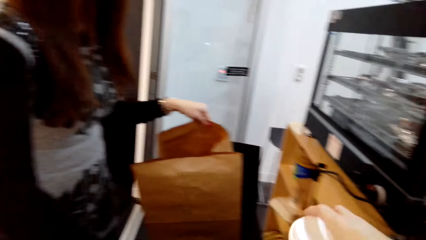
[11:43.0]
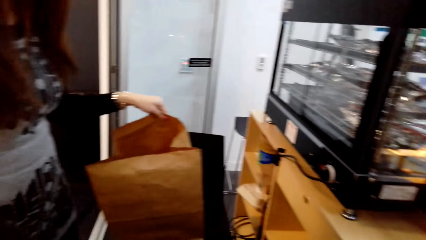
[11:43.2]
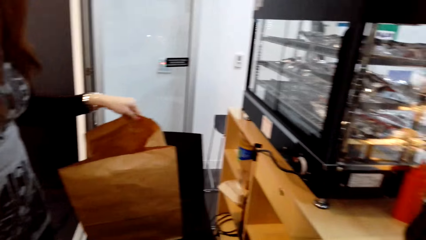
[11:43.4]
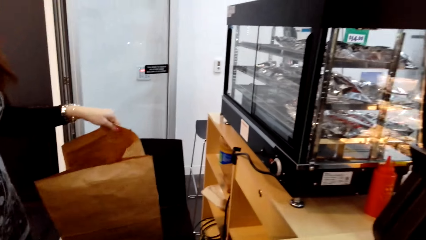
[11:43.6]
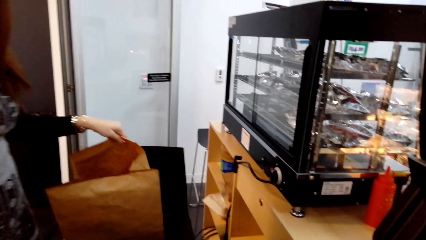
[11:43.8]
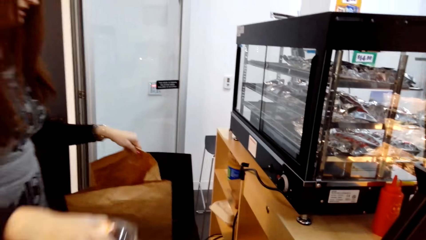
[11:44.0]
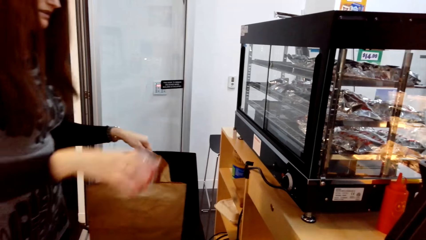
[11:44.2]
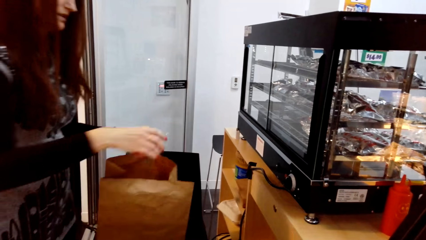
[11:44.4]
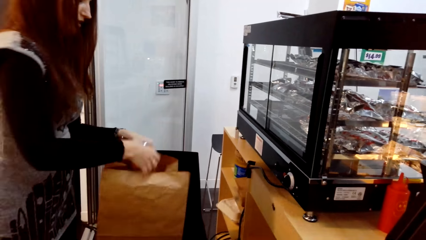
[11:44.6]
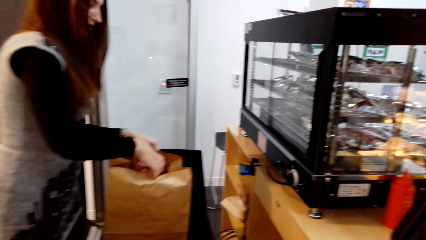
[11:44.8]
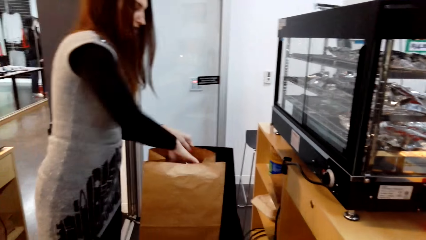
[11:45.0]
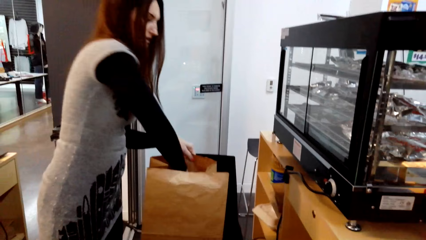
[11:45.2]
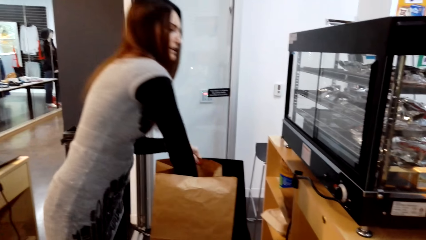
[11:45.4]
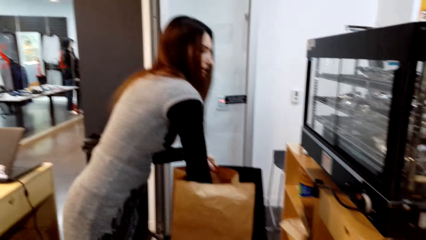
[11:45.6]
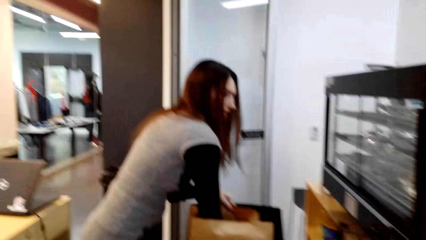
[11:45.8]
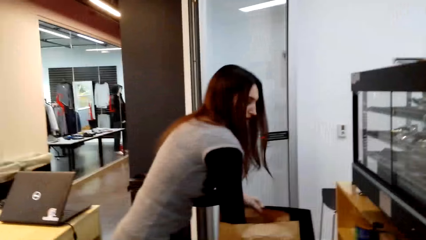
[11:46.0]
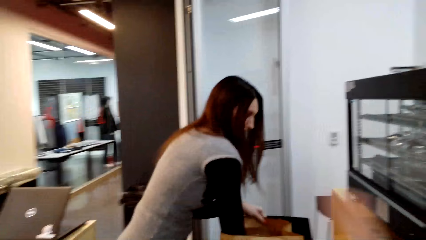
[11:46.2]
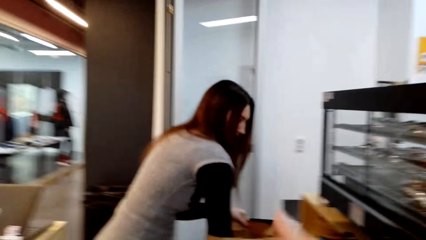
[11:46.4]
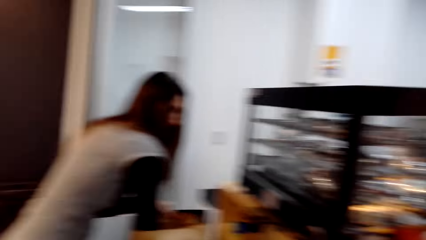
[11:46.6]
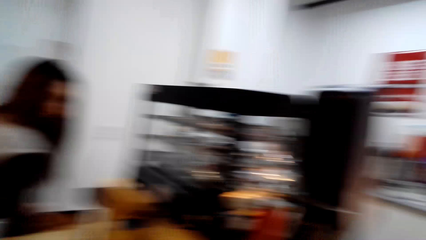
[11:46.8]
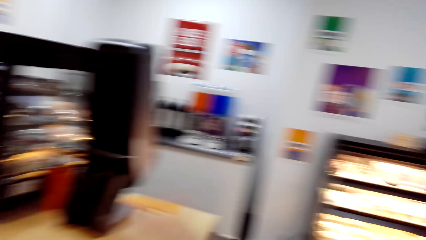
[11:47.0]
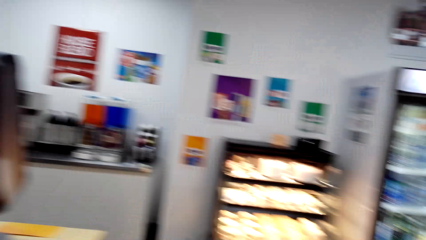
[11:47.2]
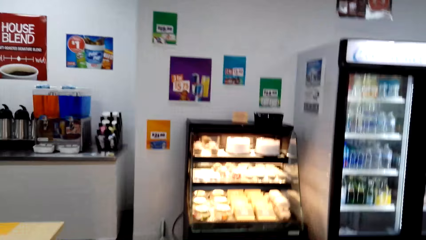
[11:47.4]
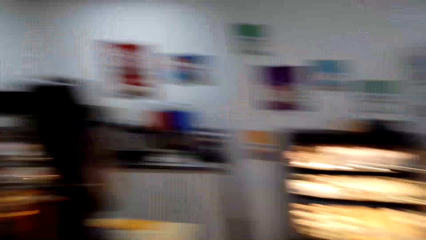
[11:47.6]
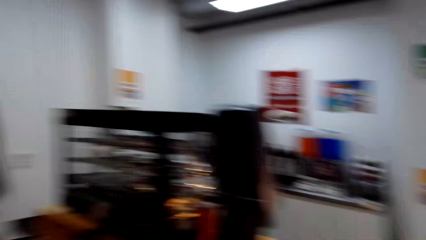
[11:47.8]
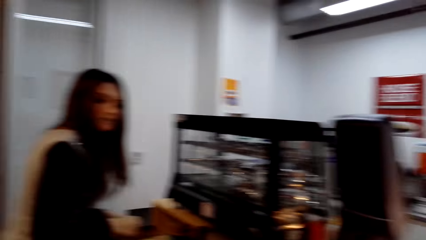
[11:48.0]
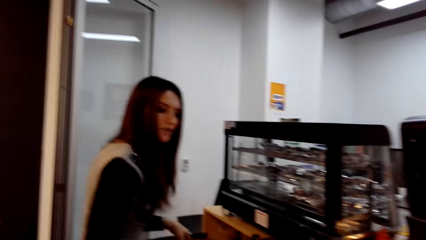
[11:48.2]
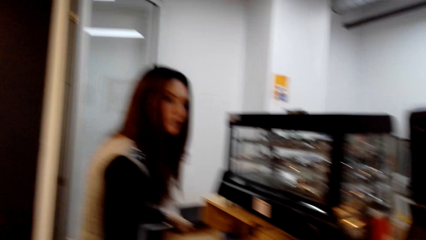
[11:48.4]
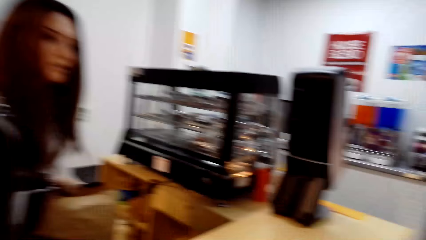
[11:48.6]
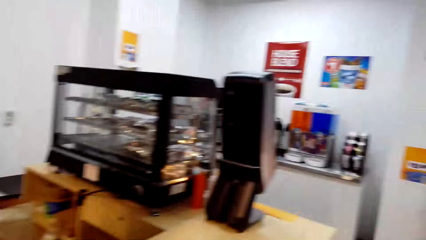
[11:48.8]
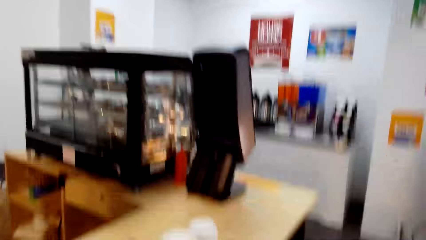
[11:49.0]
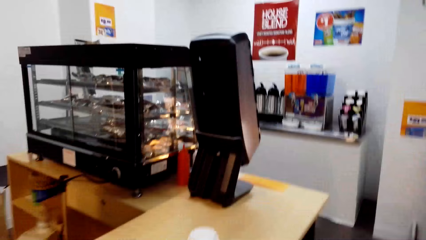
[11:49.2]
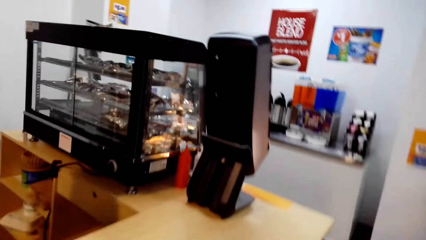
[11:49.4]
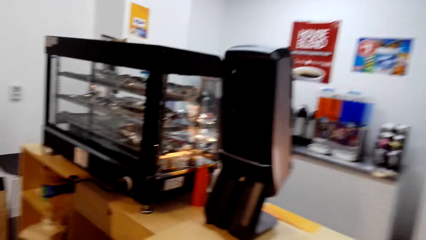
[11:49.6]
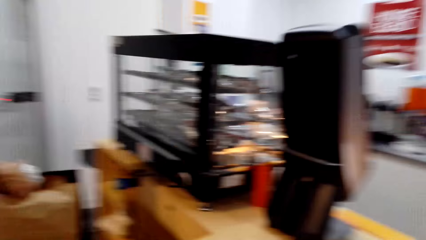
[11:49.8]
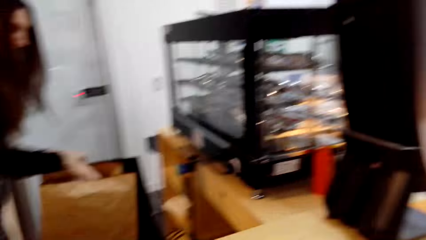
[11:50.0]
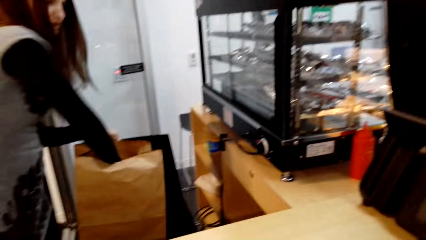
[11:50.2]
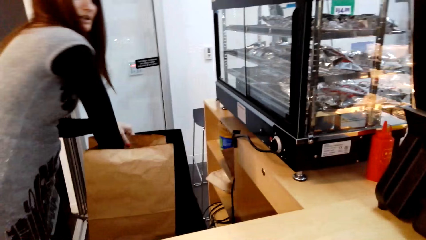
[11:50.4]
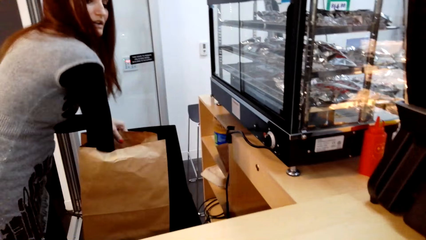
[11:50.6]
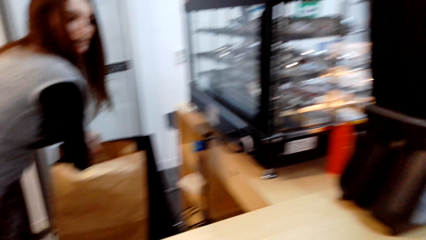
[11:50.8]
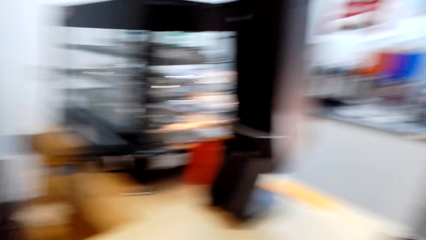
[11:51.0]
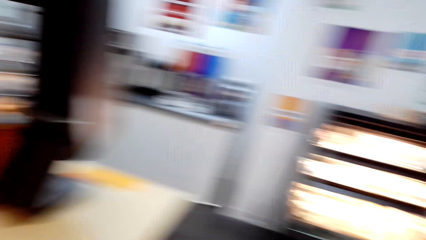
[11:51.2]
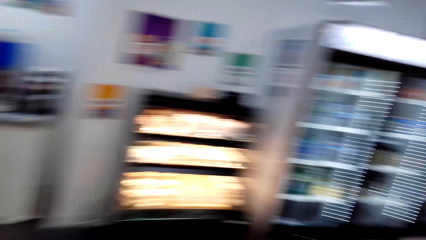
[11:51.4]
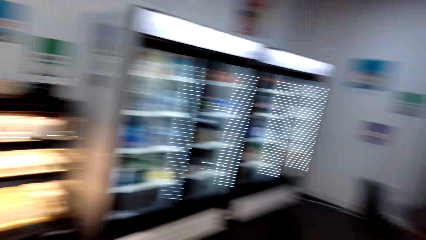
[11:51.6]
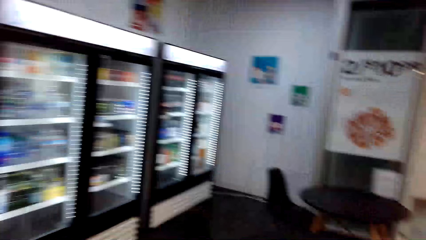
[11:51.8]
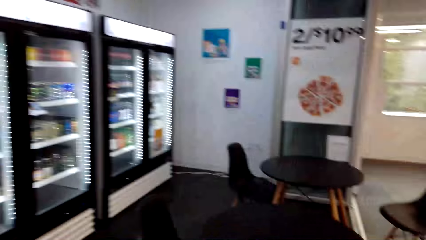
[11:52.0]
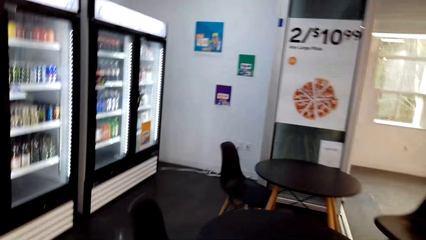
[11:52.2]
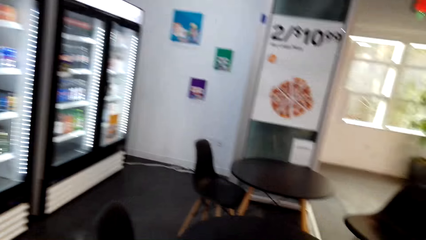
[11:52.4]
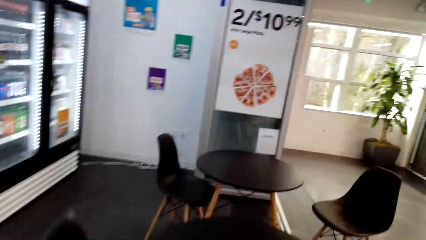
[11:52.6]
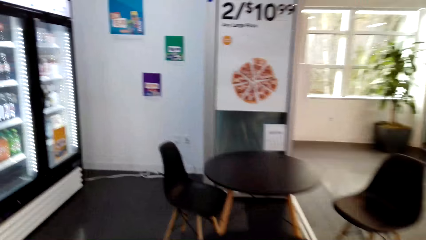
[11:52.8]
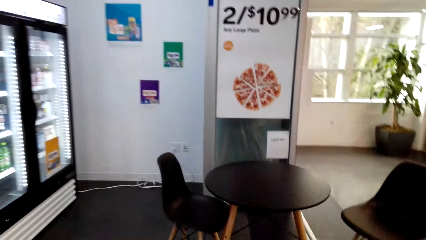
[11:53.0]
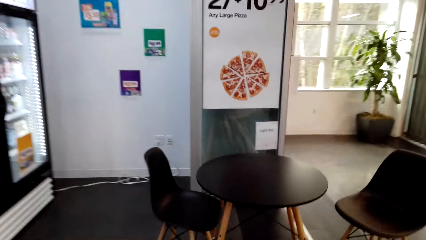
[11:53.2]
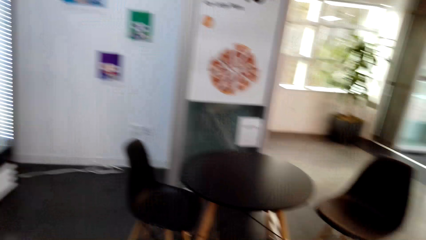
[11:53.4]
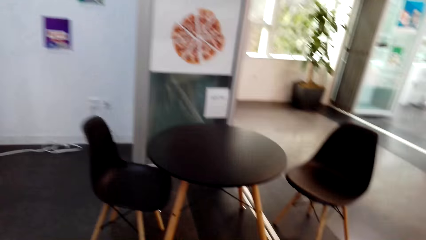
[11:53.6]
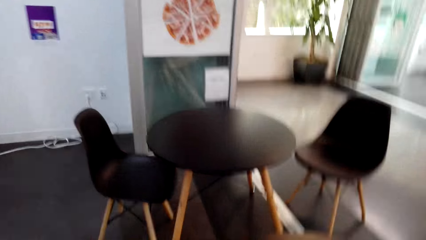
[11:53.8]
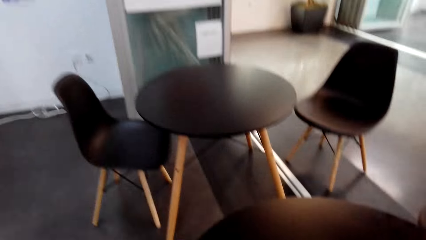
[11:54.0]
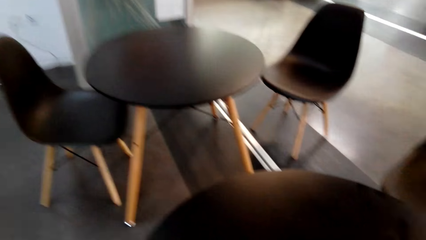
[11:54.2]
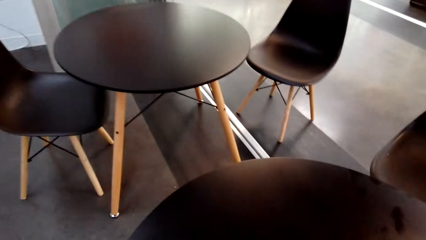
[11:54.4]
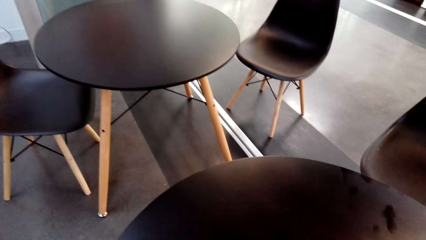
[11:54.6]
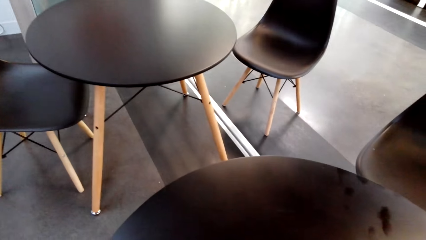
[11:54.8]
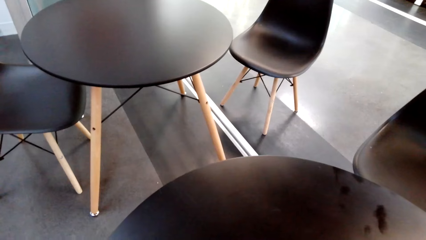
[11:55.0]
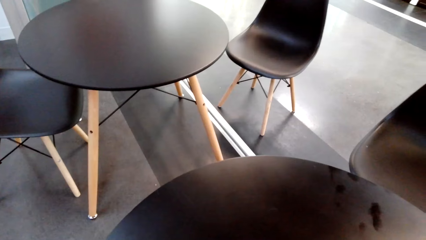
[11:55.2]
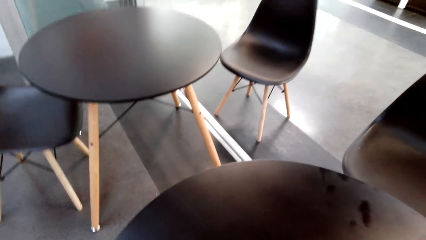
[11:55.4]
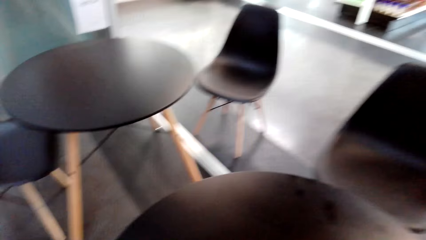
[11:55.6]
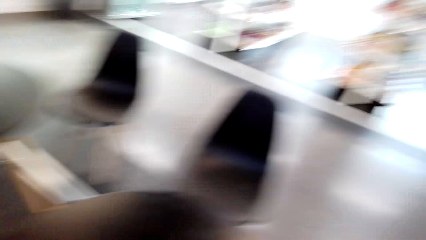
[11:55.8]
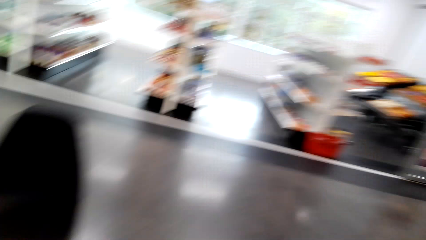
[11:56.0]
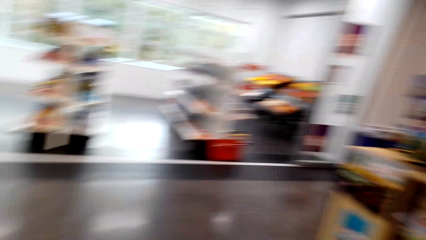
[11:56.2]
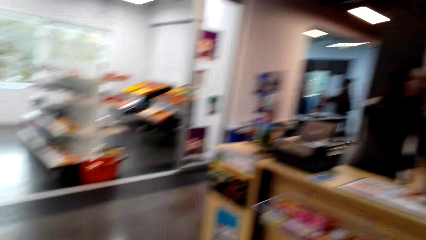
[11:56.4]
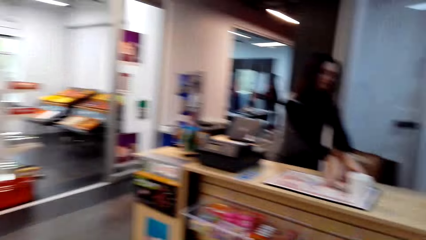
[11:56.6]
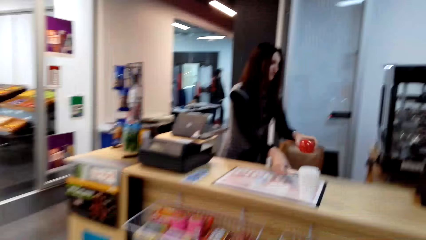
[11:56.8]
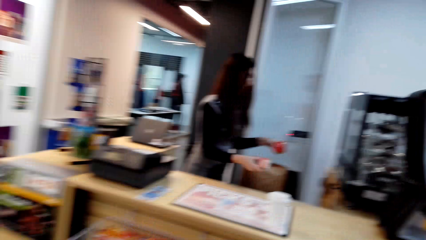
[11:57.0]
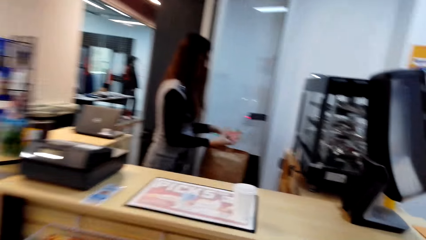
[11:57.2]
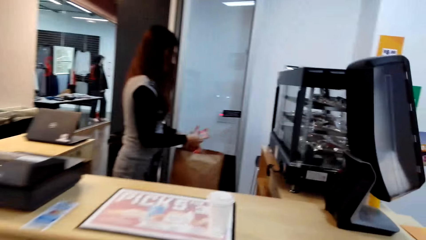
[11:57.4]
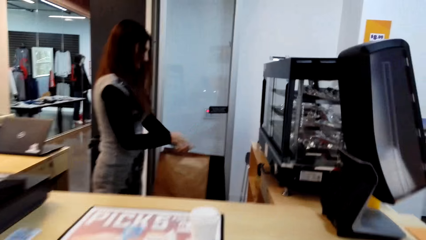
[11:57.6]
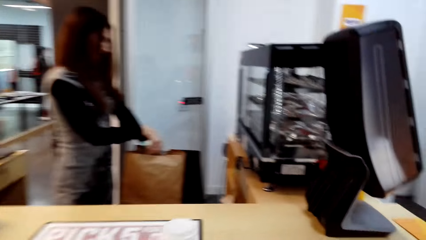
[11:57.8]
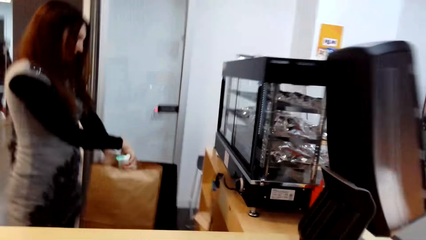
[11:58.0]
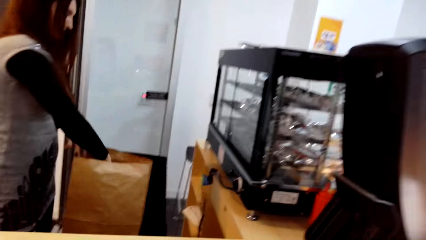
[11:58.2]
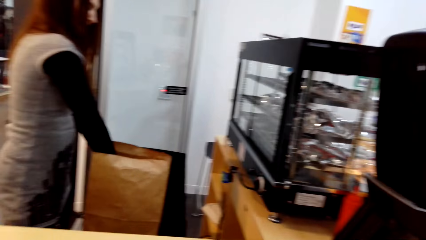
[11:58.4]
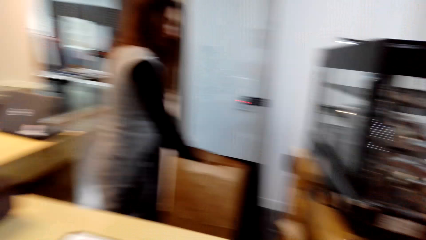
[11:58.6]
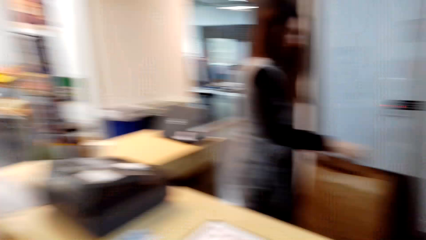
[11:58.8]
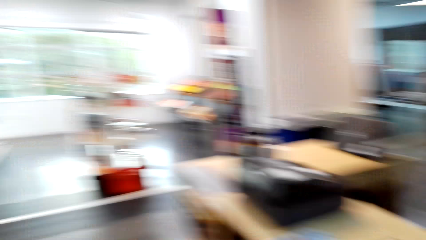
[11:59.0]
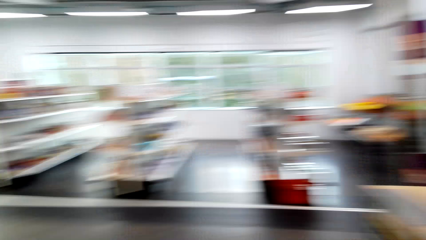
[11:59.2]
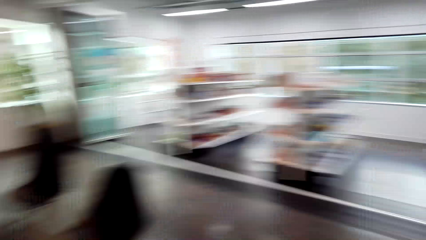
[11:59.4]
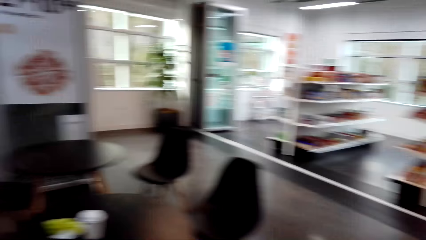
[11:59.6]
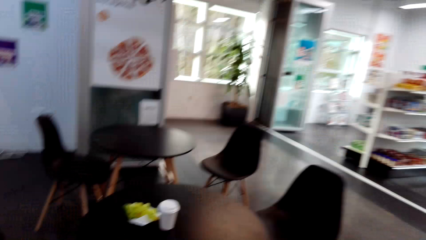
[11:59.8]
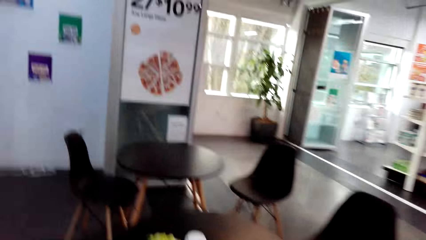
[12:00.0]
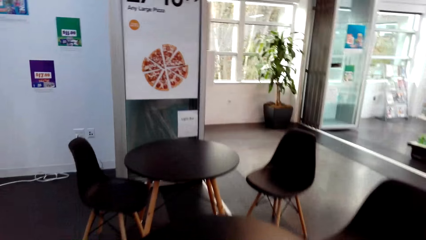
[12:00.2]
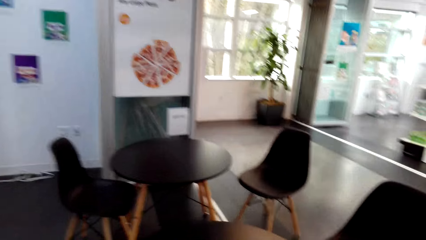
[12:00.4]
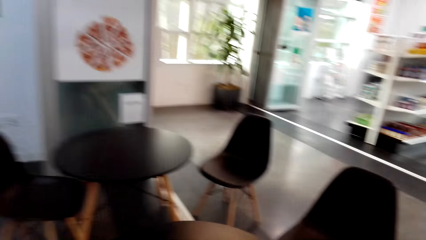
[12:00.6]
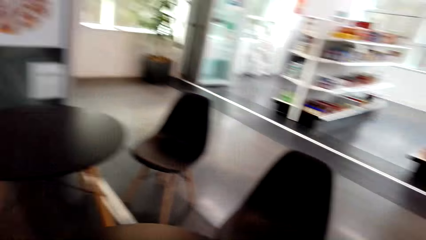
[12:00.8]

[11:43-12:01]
The man puts the items in the envelope. The camera wearer walks to the supermarket restaurant. They walk around the room. They walk to the supermarket counter. They walk to the supermarket restaurant.
